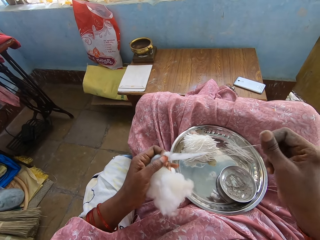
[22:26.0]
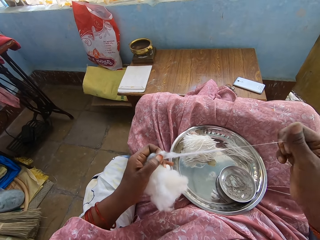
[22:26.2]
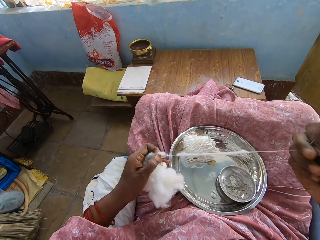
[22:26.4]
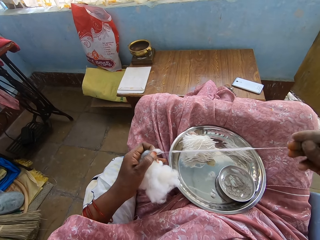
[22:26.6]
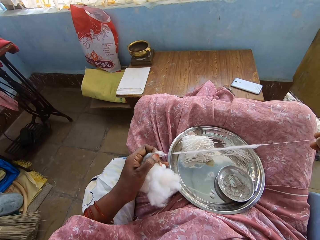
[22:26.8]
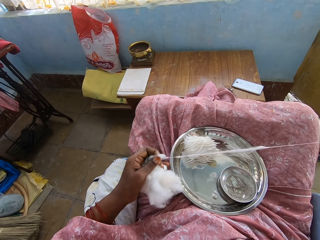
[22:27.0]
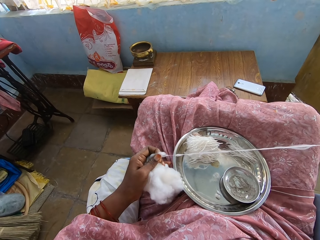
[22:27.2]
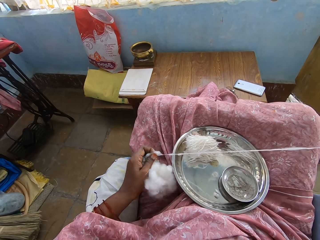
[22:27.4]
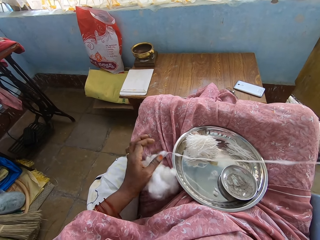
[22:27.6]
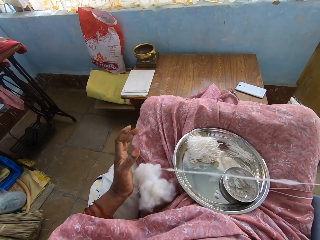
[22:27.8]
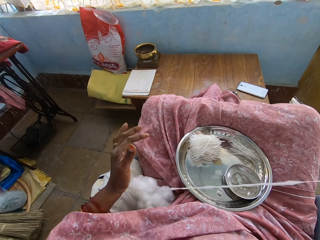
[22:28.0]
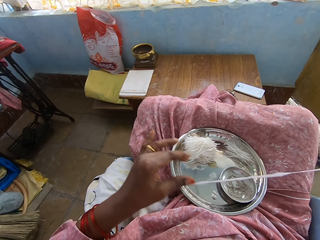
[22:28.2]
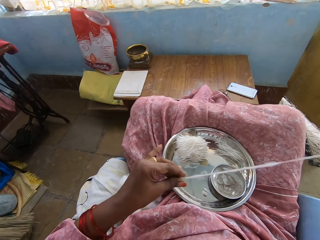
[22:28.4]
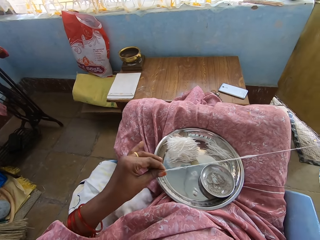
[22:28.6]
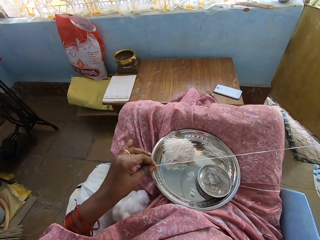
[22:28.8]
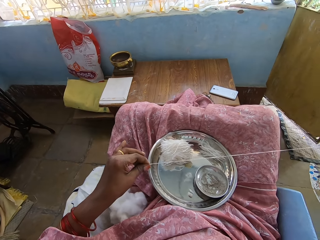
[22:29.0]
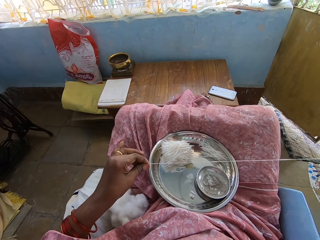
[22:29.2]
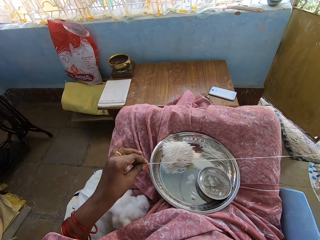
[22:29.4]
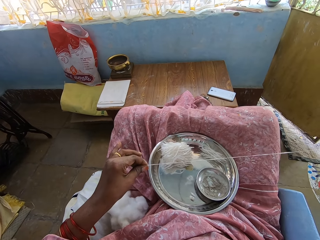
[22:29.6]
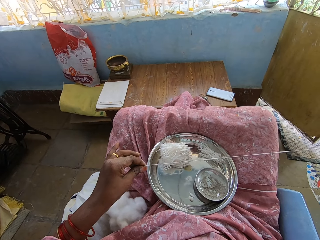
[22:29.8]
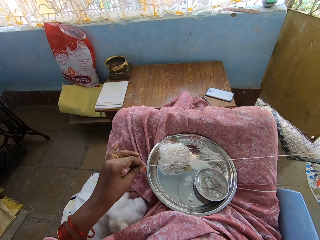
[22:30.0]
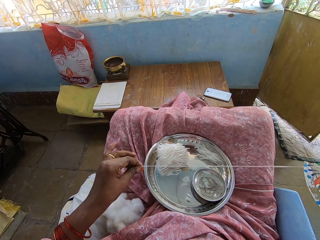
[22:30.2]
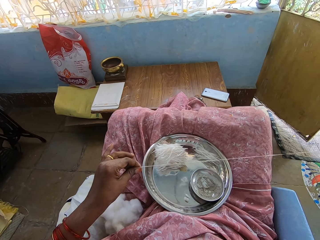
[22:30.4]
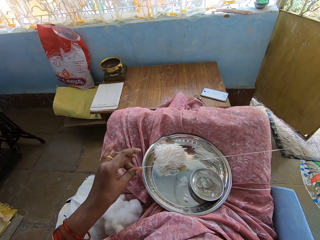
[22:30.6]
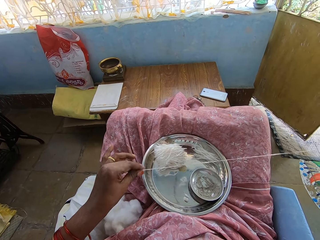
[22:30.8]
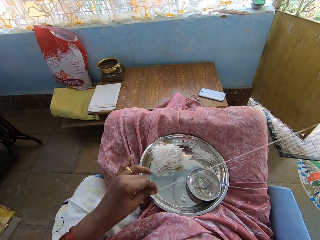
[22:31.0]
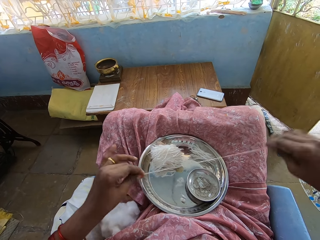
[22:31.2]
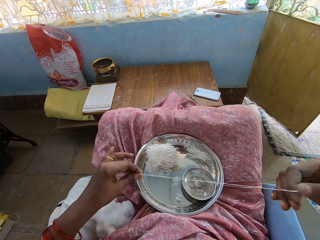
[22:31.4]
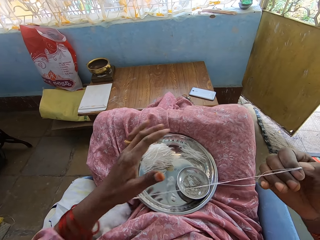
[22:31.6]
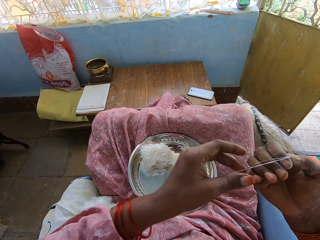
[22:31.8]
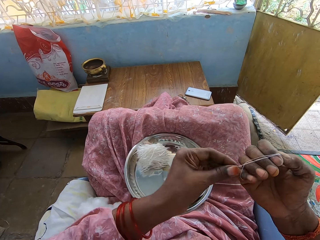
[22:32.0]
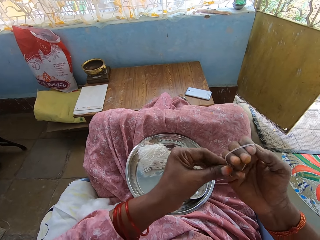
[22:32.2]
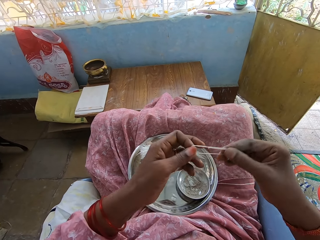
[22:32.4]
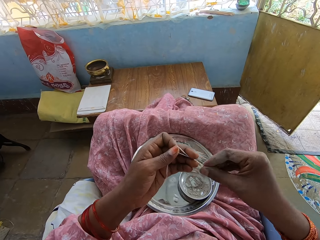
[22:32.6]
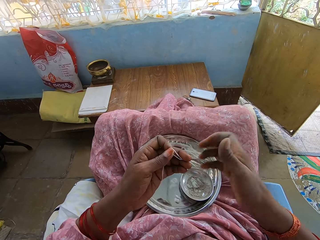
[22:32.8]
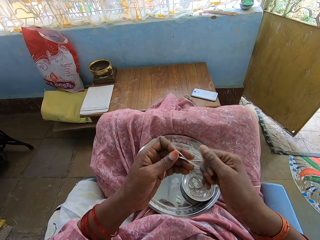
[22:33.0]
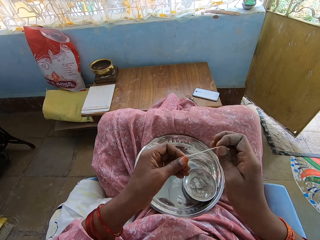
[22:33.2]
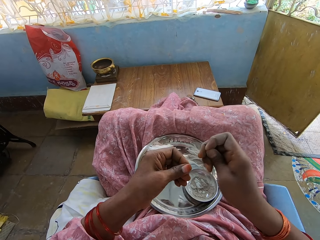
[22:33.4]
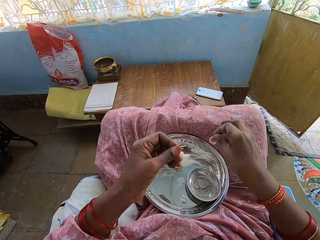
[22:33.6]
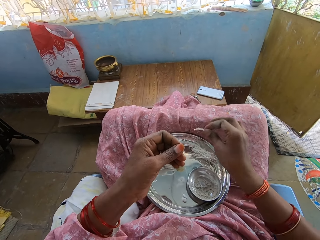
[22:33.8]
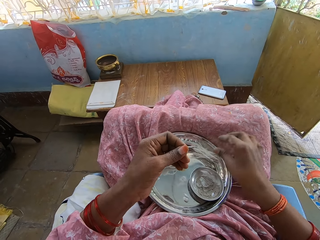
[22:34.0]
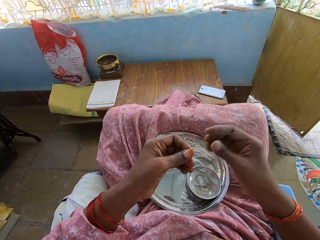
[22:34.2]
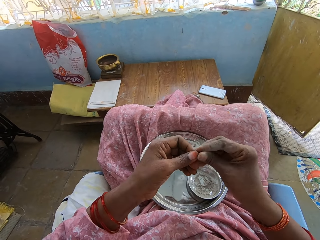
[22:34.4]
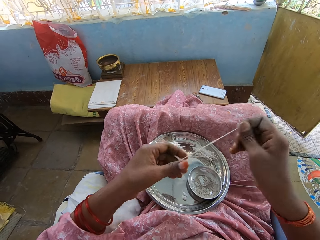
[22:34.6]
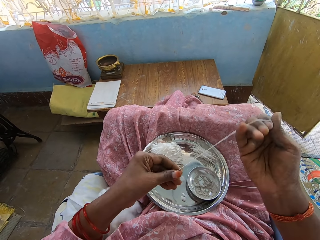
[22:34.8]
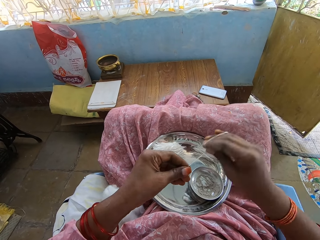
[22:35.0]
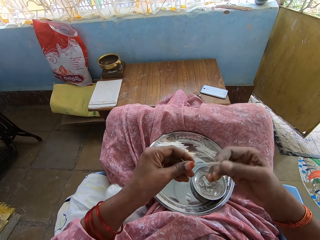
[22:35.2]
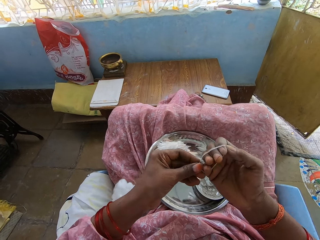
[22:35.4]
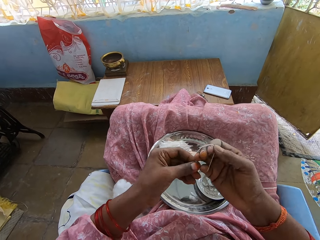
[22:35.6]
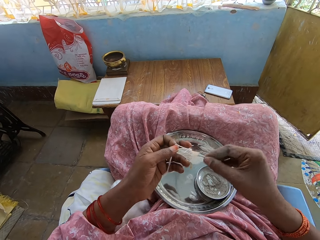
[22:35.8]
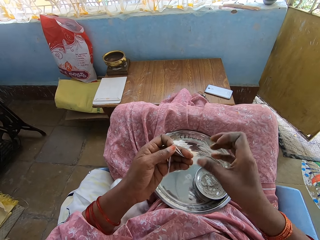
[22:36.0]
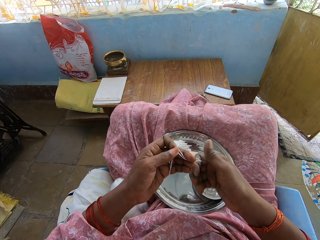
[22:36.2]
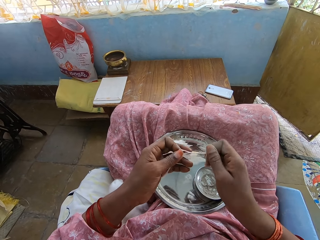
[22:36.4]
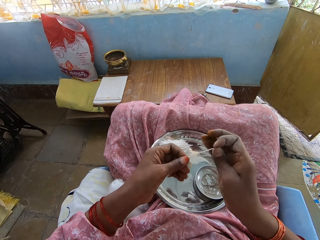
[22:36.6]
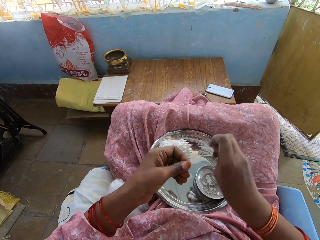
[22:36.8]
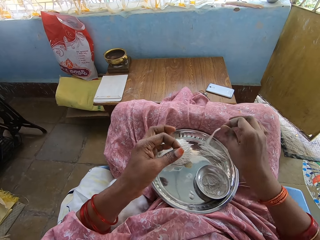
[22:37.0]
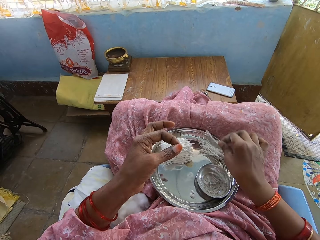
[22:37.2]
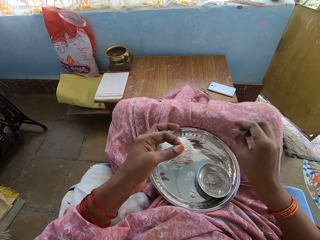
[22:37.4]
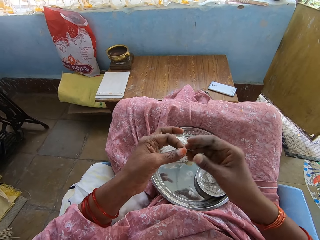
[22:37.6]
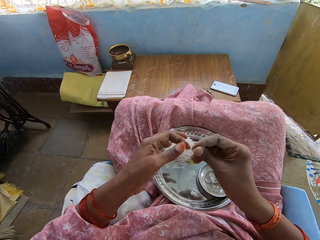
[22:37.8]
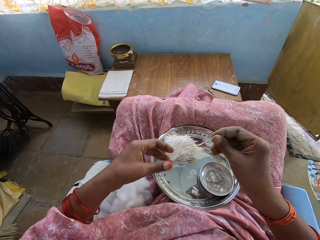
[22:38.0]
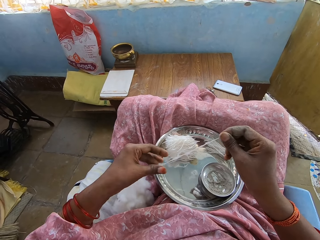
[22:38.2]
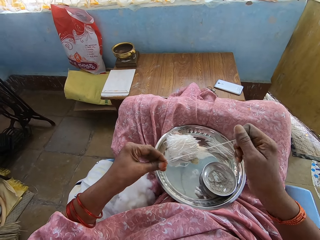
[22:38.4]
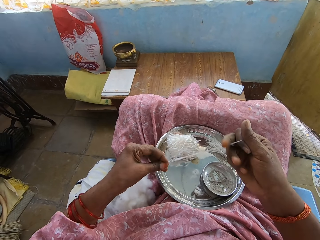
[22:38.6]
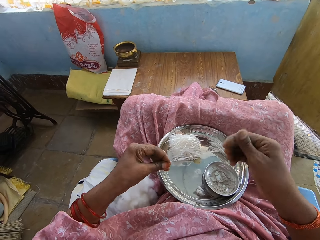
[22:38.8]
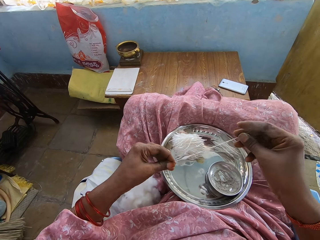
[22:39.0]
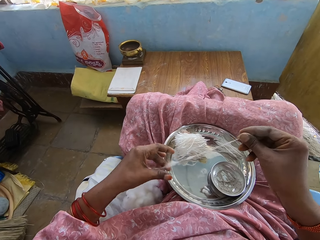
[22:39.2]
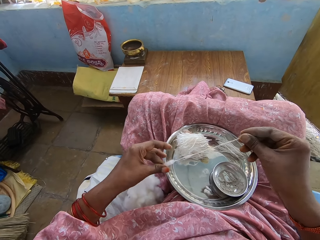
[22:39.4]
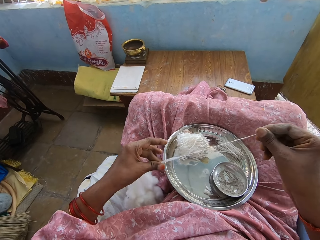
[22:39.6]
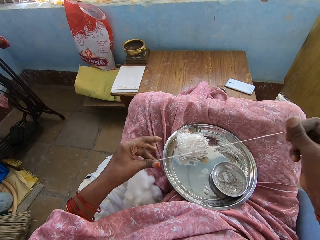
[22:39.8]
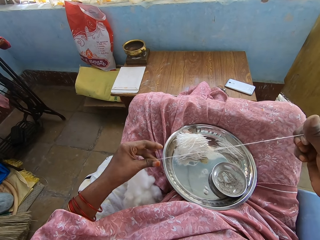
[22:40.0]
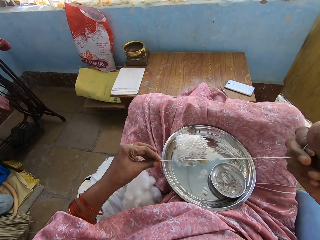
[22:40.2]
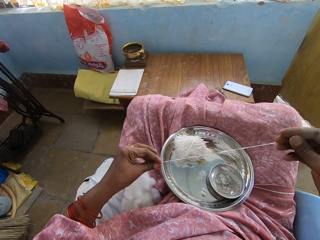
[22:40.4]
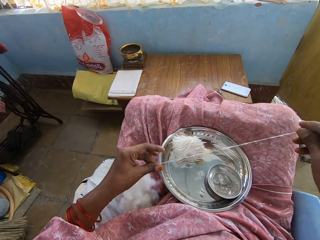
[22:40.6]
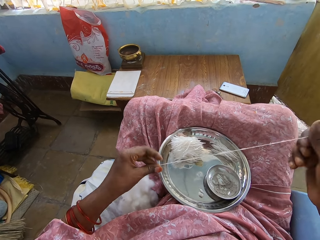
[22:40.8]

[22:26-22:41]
The camera wearer rolls the cotton strand on her fingers. She twists the cotton strand. She cuts the cotton strand from the other cotton strand. She places the cotton strand on the tray. She rolls the cotton strand on her fingers. She twists the cotton strand. She cuts the cotton strand from the other cotton strand. She places the cotton strand on the tray. She pulls the cotton strand from the cotton.

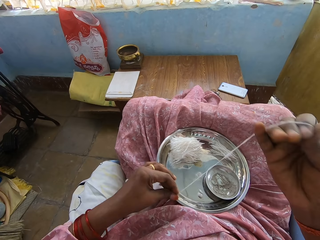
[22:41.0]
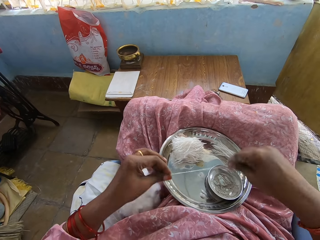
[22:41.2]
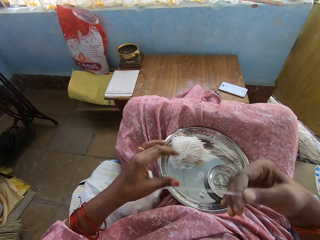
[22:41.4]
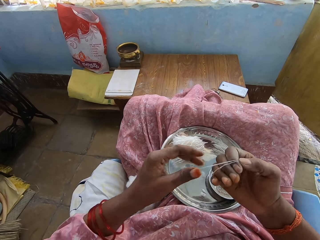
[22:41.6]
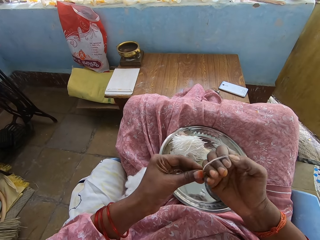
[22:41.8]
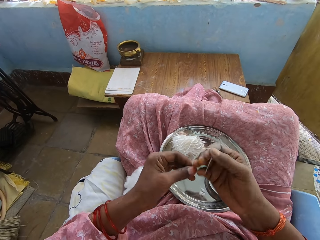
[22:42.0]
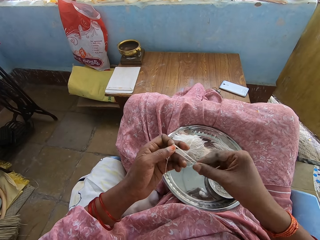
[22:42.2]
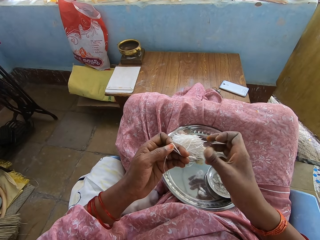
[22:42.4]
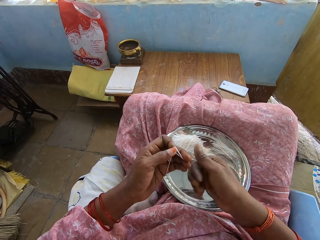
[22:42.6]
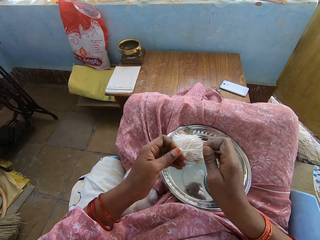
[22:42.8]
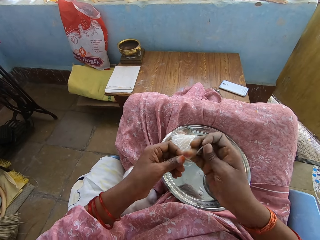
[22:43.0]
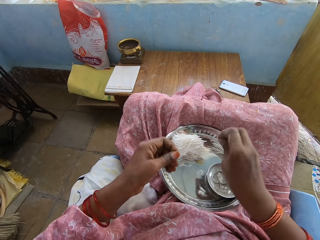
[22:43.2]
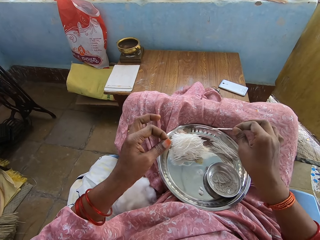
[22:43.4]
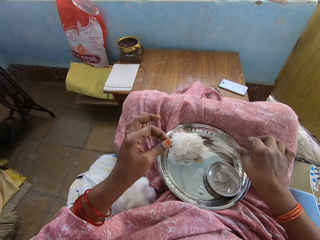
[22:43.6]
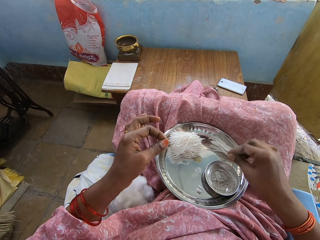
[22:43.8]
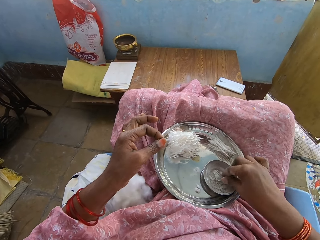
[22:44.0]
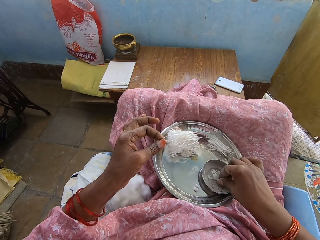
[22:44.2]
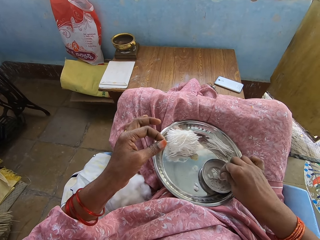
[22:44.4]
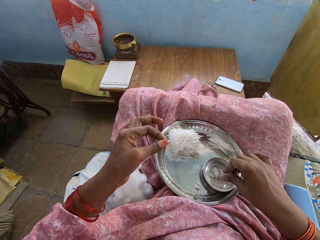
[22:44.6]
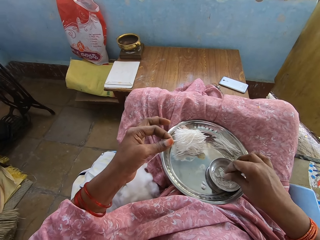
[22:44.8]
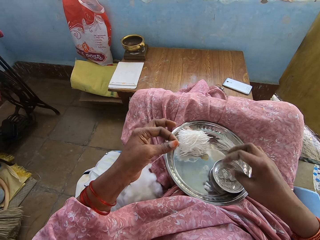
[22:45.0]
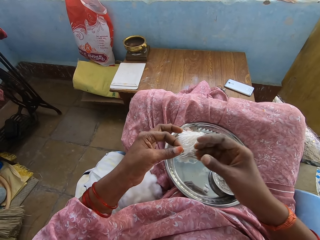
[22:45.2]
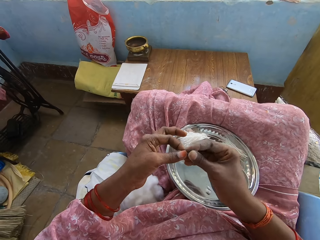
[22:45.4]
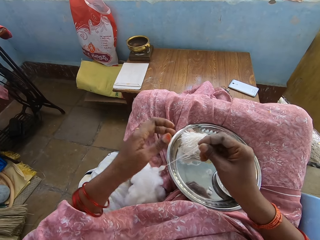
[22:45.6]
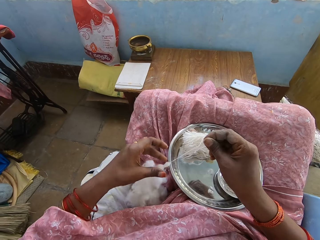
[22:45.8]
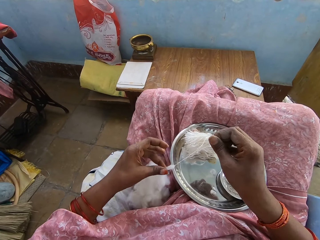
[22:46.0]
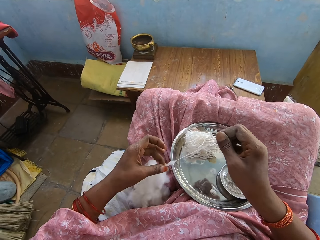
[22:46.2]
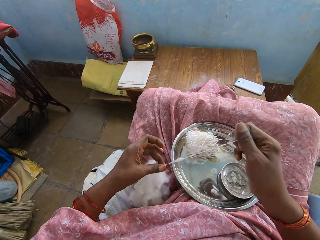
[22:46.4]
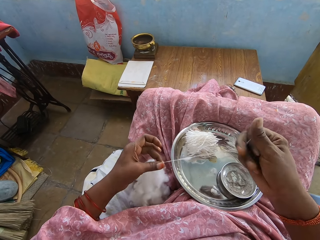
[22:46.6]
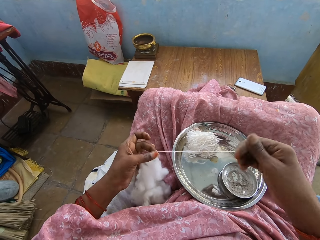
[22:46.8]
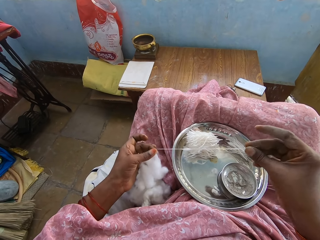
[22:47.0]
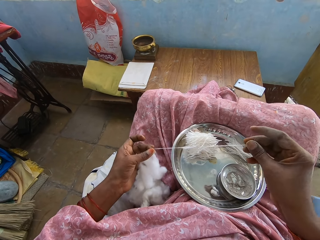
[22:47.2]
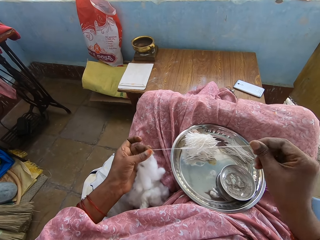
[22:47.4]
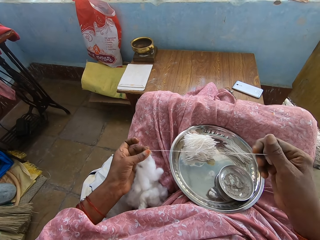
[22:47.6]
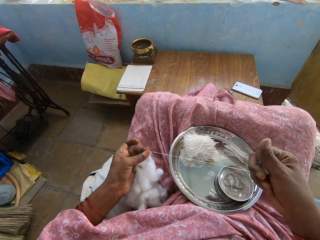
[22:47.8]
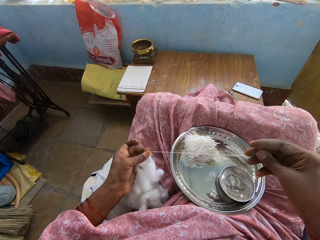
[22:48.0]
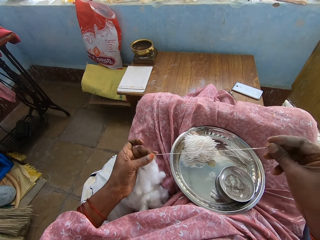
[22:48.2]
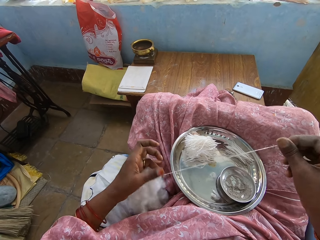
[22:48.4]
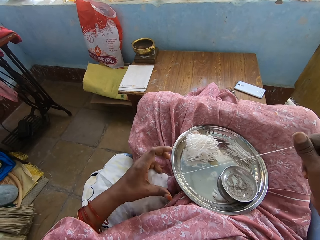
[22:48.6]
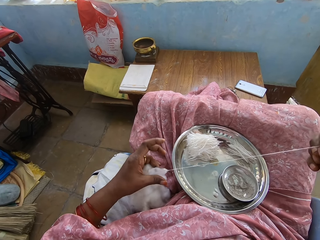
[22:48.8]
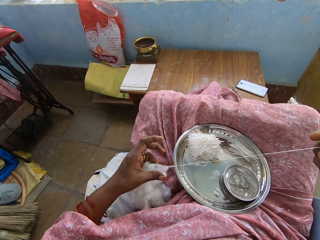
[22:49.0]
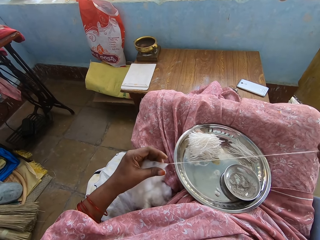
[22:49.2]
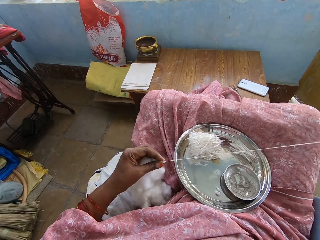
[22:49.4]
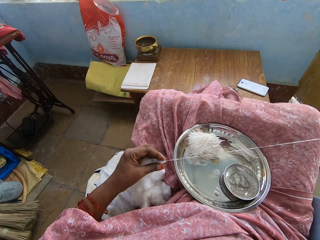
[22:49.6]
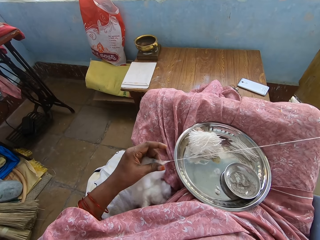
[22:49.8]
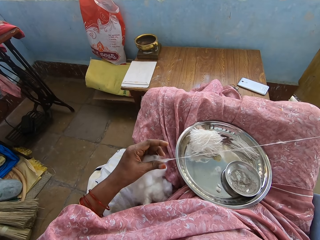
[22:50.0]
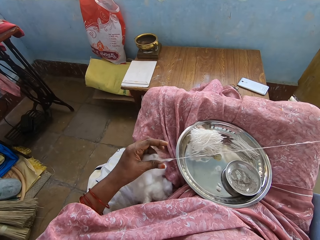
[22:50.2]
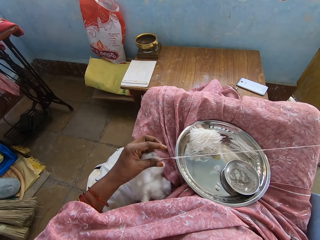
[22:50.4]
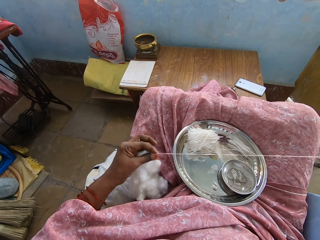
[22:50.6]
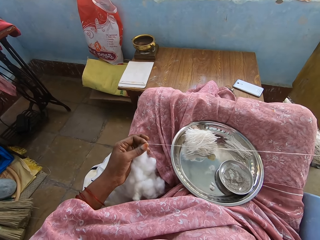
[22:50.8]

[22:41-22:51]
The camera wearer rolls the cotton strand on her fingers. She twists the cotton strand. She cuts the cotton strand from the other cotton strand. She places the cotton strand on the tray. She rubs her fingers on a powder. She touches the powder in the plate. She pulls the thread. She holds a cotton string.
